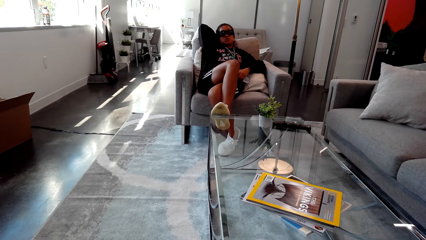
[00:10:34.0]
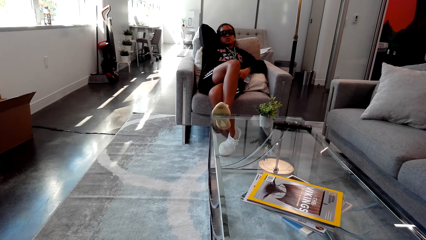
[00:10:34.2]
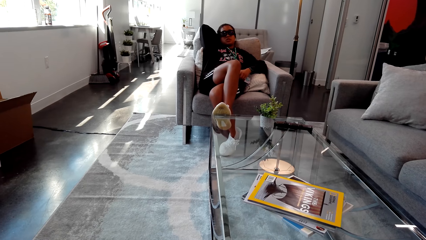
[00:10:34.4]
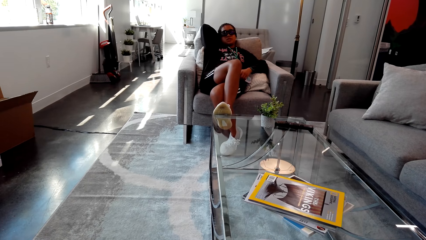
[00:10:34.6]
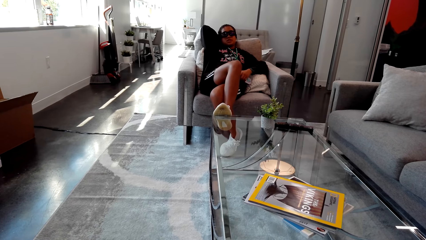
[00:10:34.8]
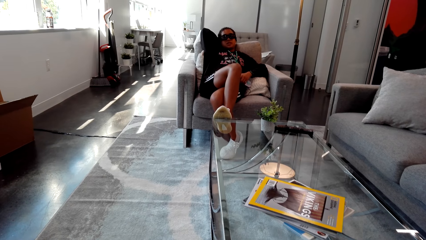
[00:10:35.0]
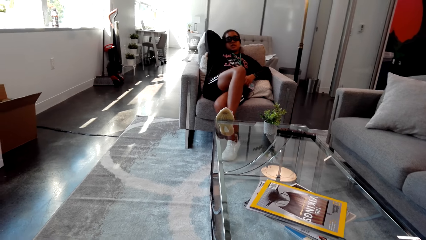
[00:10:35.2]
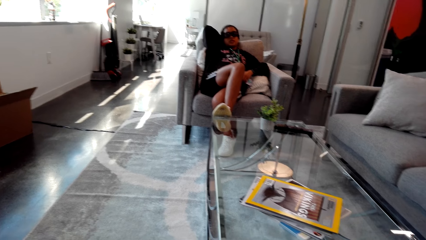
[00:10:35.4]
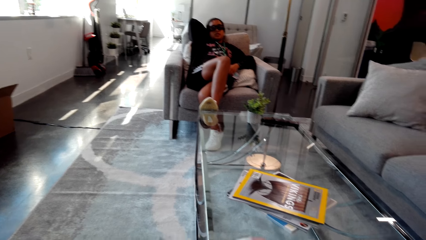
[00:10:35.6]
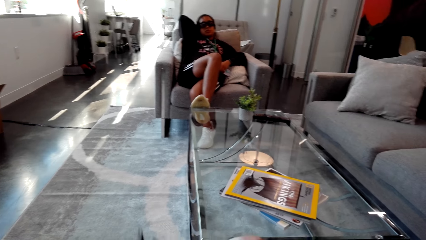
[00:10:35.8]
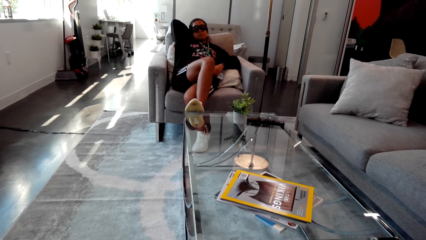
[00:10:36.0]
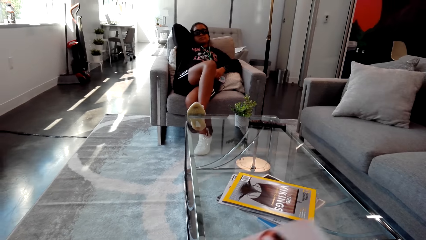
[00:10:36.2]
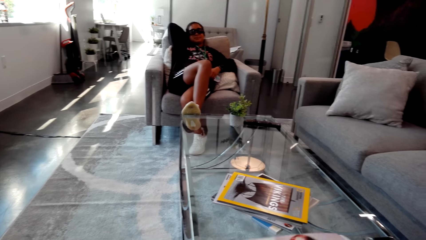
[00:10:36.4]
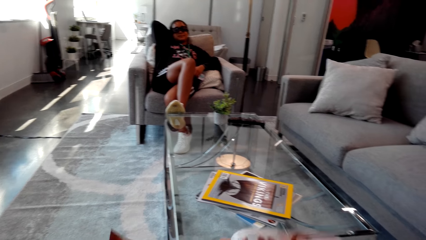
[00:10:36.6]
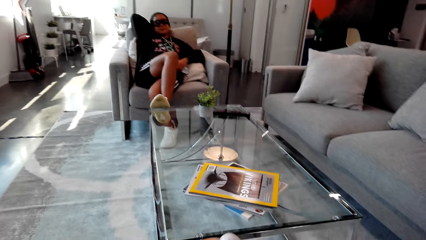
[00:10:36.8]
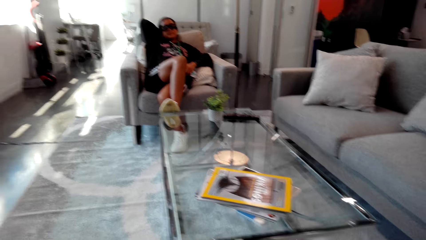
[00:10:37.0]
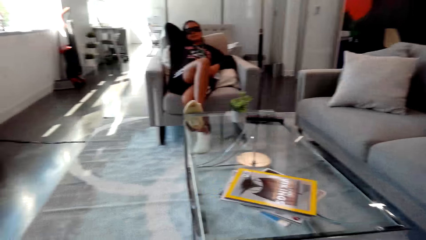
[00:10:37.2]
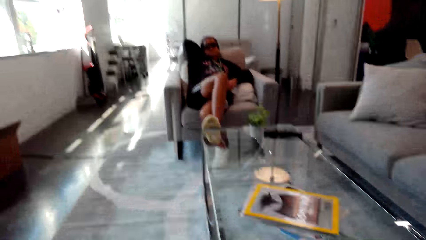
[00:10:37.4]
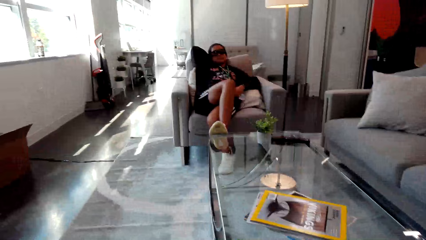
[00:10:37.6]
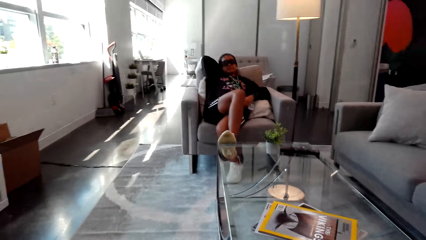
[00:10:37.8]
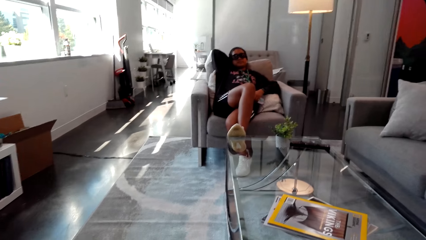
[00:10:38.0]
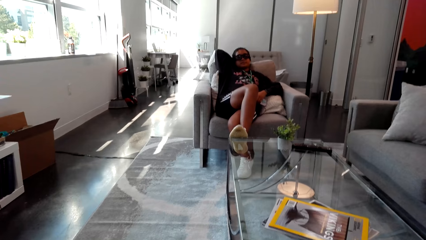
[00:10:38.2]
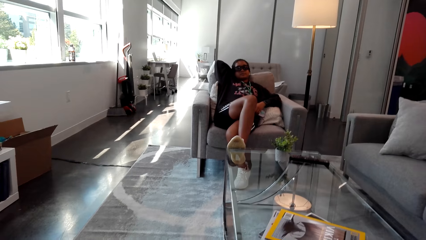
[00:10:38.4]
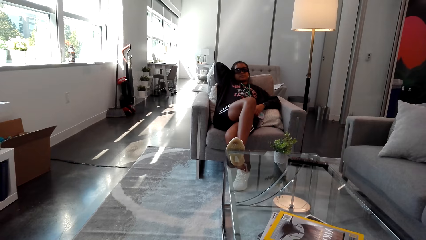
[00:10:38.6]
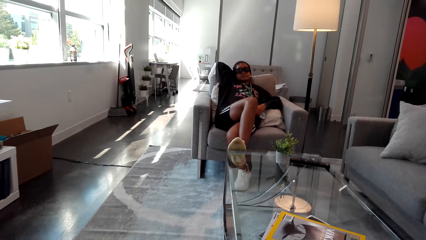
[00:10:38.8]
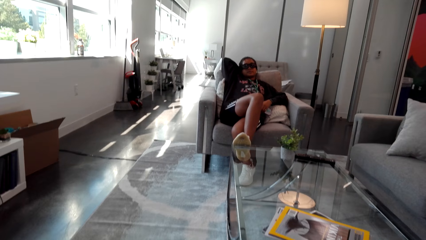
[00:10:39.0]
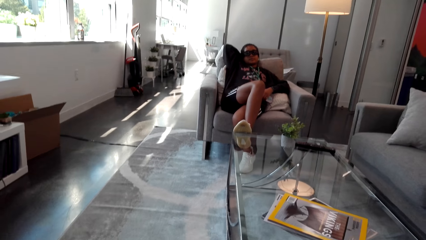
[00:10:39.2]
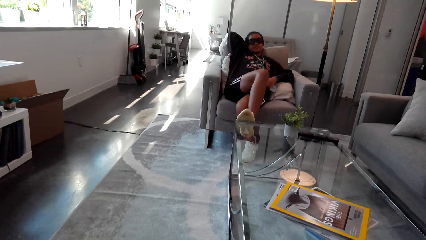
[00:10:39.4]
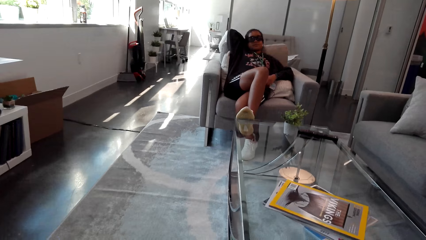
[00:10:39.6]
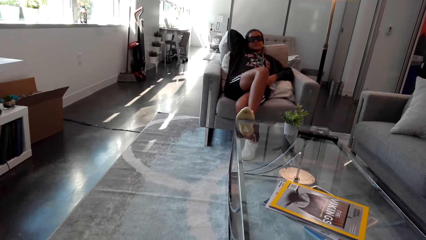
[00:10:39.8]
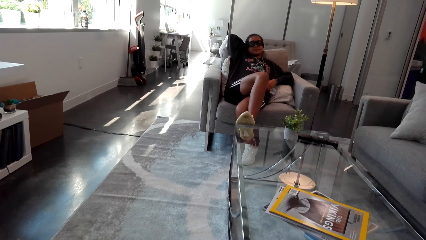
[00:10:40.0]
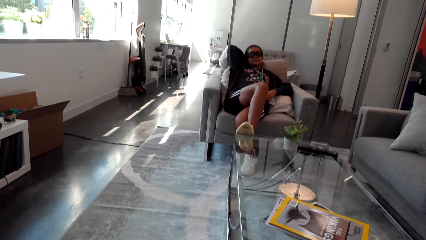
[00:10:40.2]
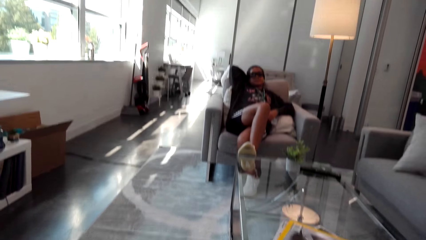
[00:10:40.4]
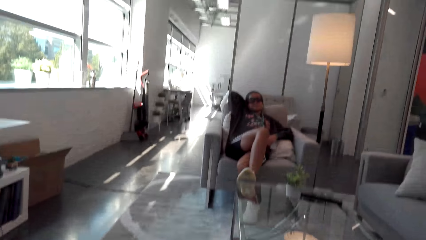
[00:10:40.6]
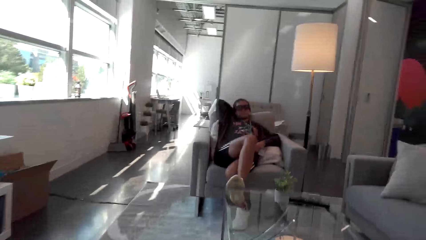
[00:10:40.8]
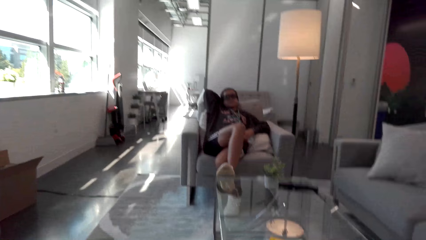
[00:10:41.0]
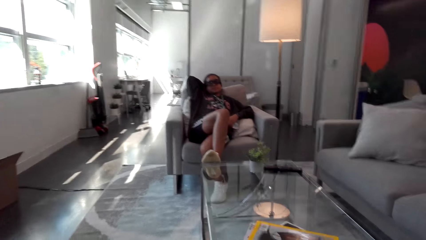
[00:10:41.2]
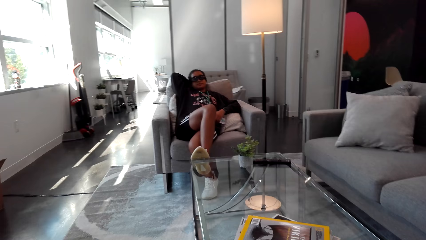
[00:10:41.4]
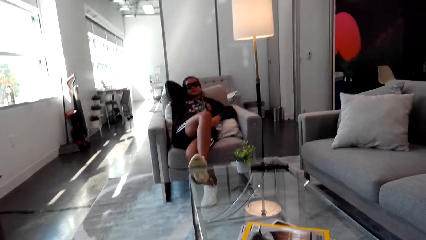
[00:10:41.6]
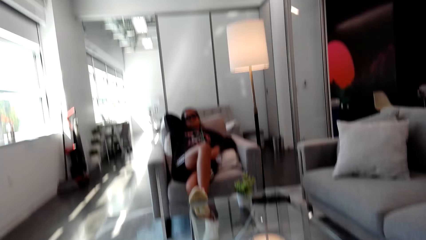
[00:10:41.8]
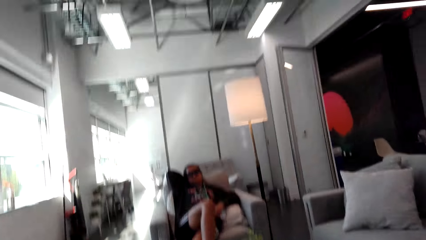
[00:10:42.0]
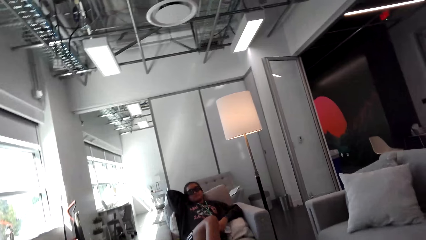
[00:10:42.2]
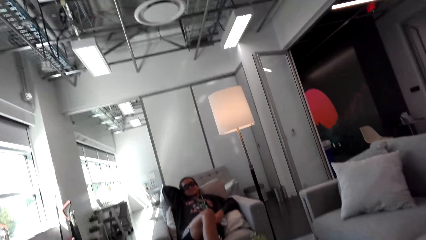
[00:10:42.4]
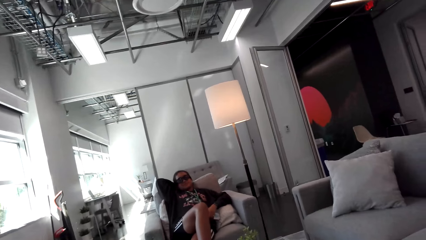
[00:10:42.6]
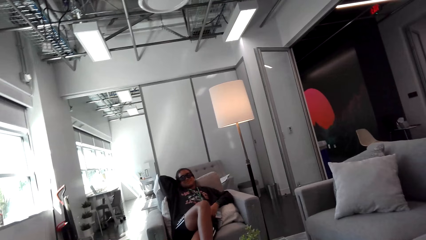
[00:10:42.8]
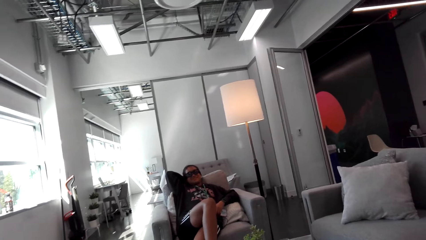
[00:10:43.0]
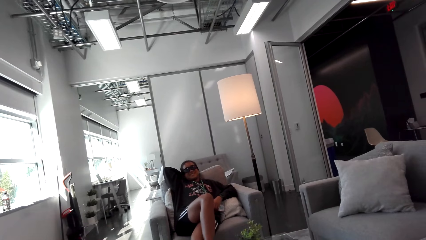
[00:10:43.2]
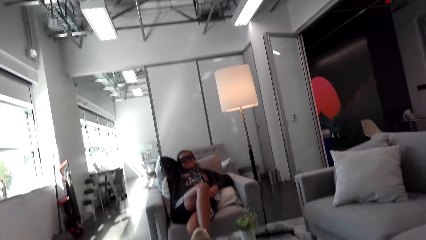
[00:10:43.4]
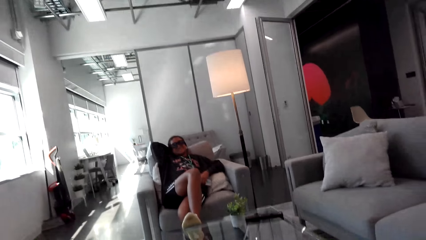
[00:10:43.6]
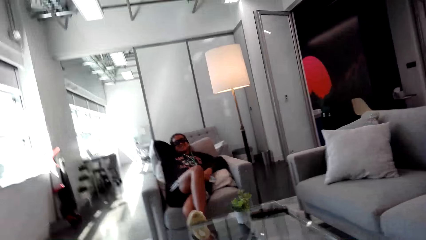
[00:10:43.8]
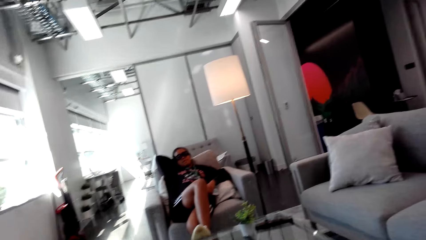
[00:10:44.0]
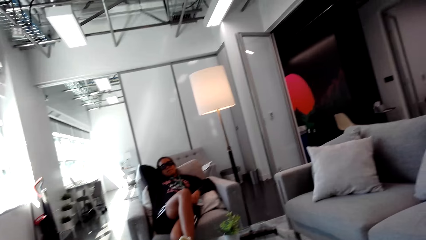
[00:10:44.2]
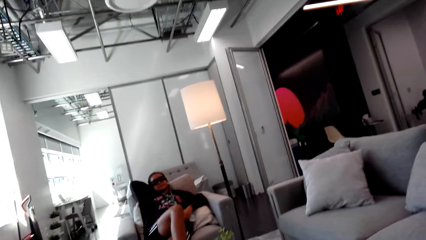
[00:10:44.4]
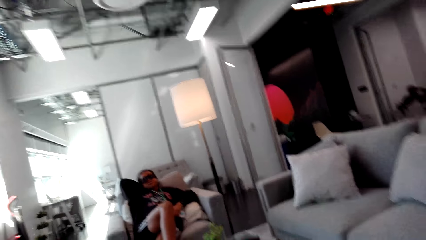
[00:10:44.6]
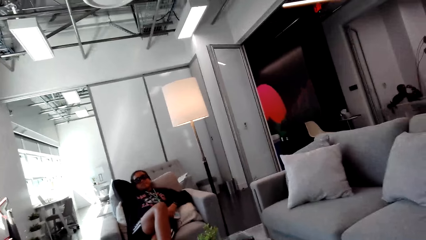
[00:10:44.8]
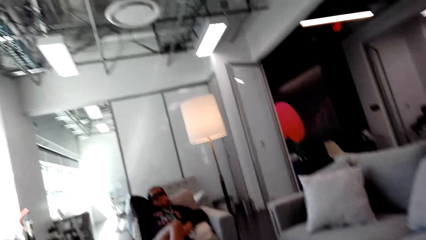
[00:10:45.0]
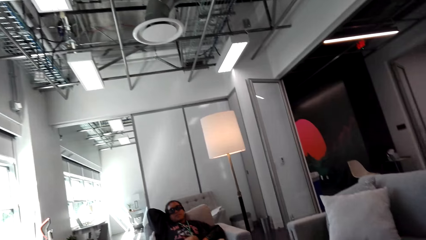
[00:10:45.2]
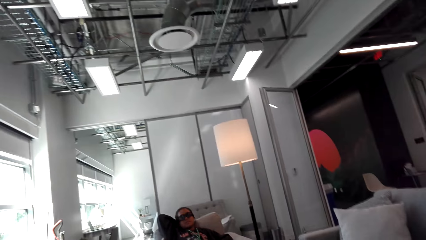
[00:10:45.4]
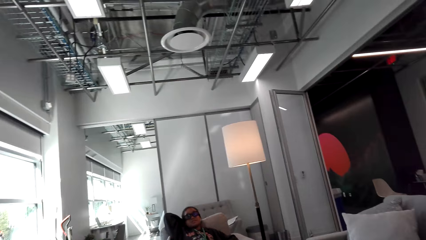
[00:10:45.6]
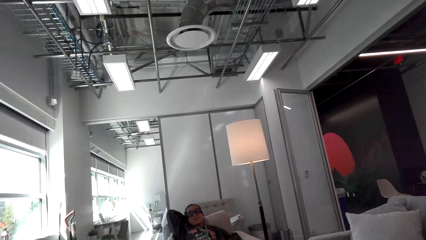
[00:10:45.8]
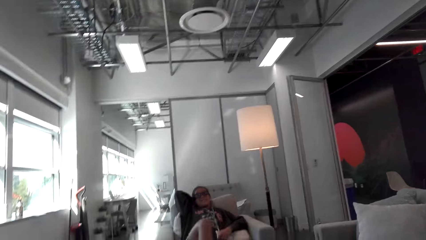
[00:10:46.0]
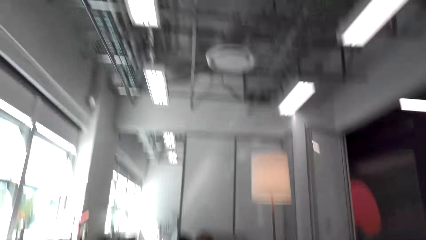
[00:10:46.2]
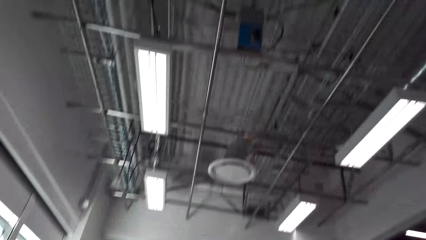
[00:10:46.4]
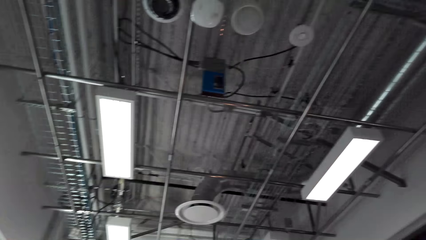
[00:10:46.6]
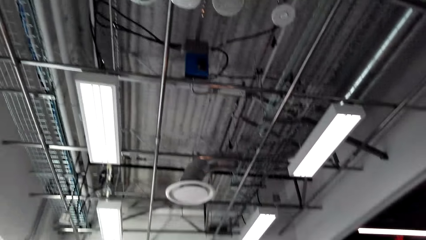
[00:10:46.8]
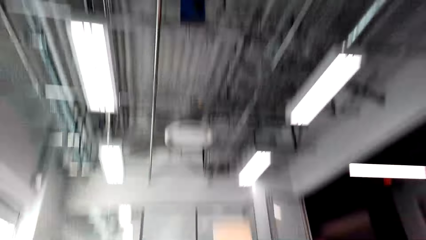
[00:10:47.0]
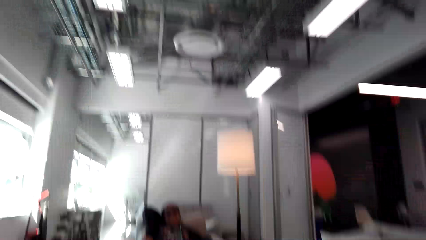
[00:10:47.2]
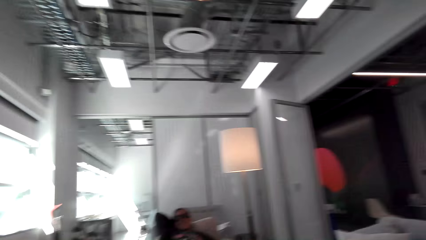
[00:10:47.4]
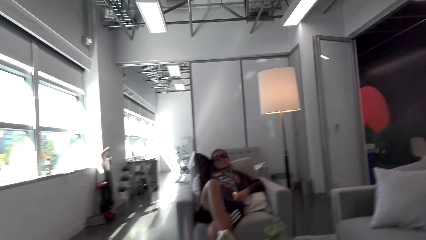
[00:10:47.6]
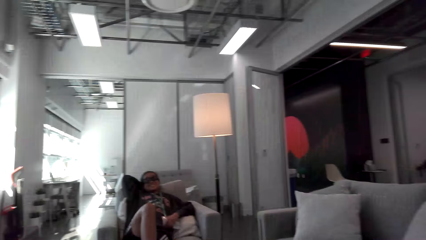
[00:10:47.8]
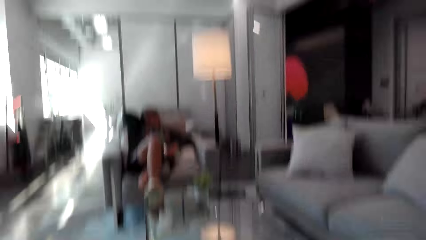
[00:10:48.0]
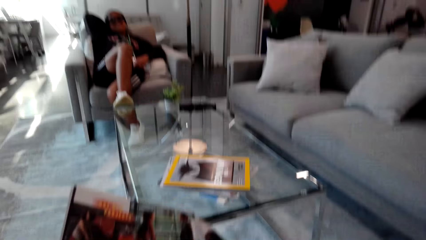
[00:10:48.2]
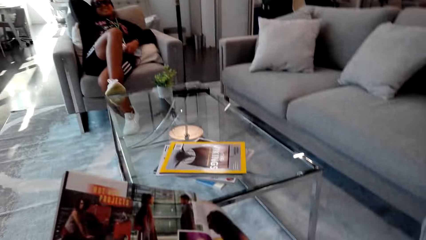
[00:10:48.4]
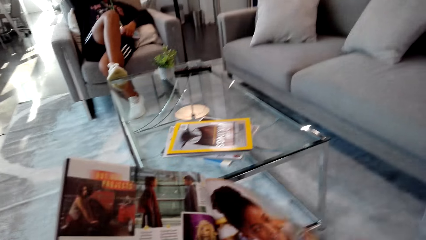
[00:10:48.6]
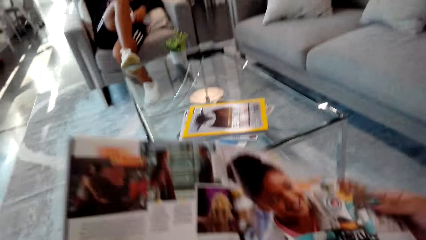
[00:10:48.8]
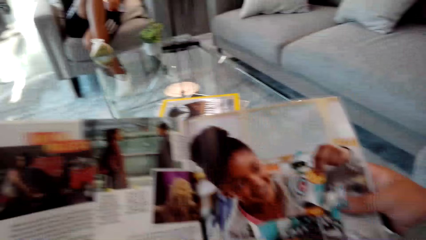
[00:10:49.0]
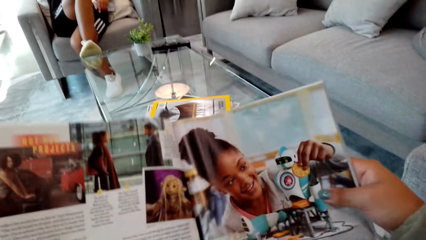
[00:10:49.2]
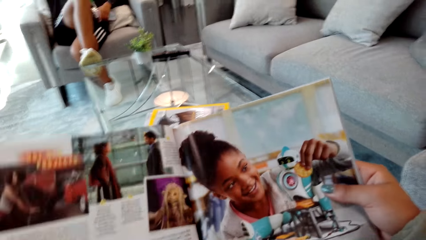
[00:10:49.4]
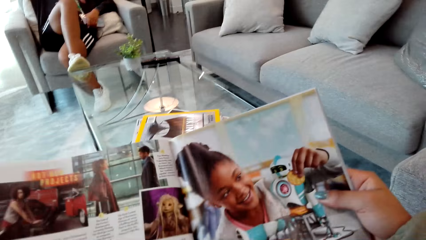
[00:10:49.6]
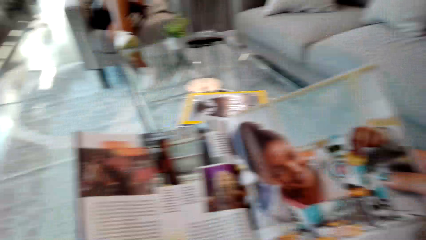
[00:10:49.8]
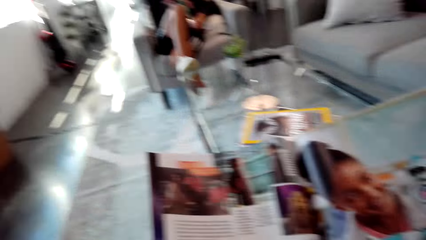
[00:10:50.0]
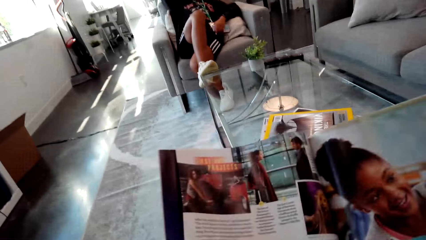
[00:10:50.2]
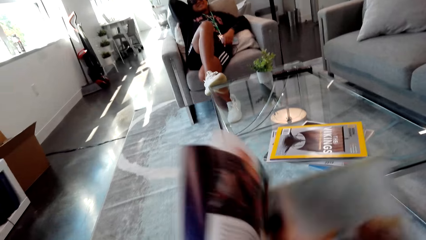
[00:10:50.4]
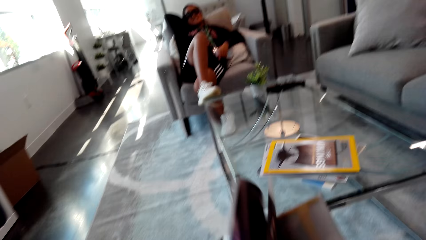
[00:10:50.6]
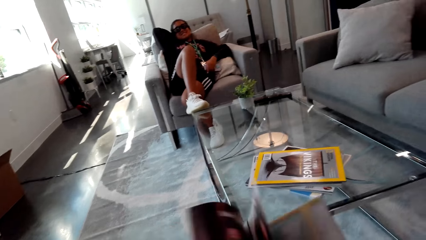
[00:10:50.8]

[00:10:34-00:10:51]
The camera wearer turns a book page. They look around. They look at the ceiling. A woman looks around. The camera wearer looks at the woman. They read the book.
